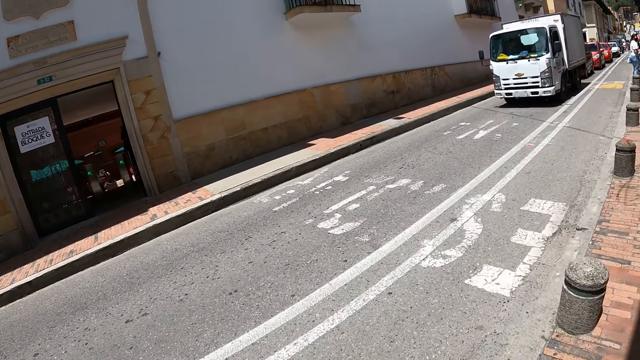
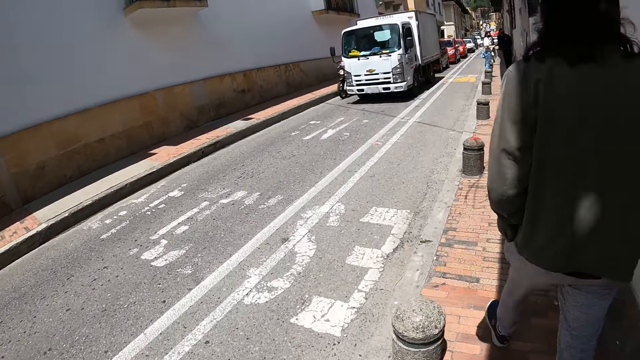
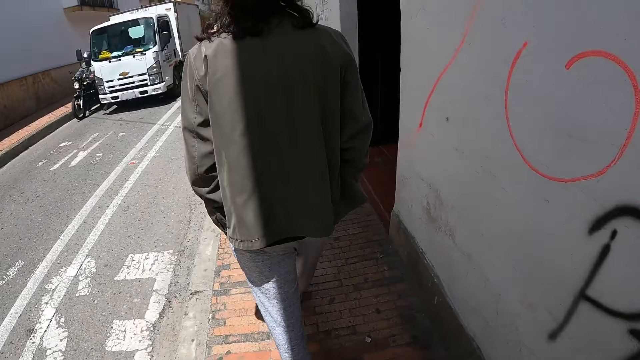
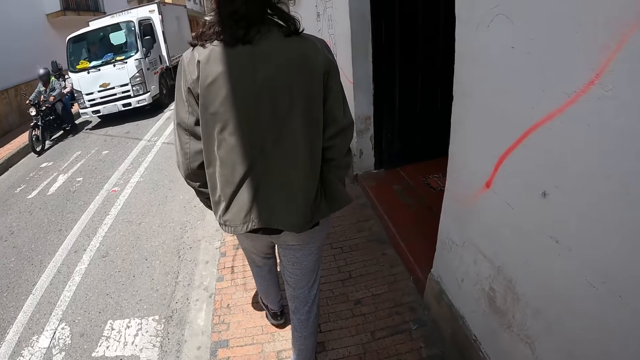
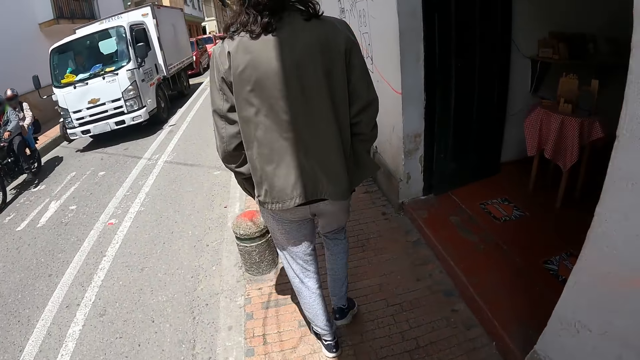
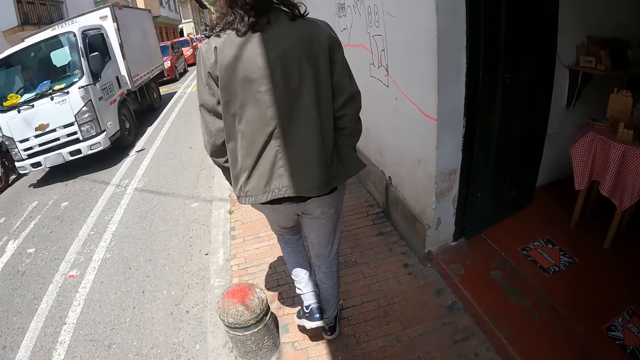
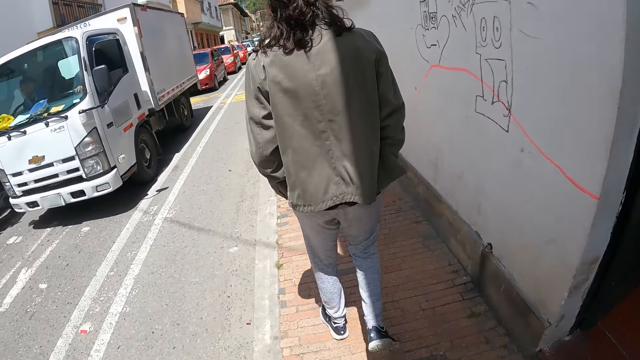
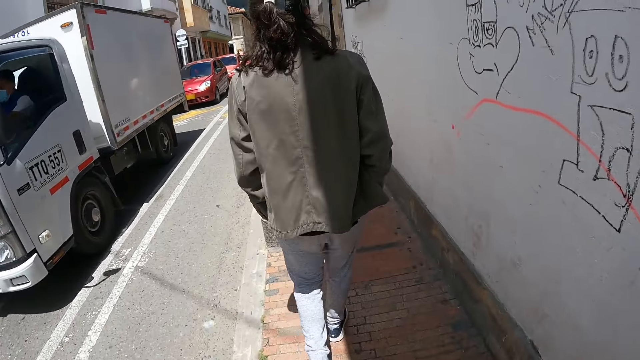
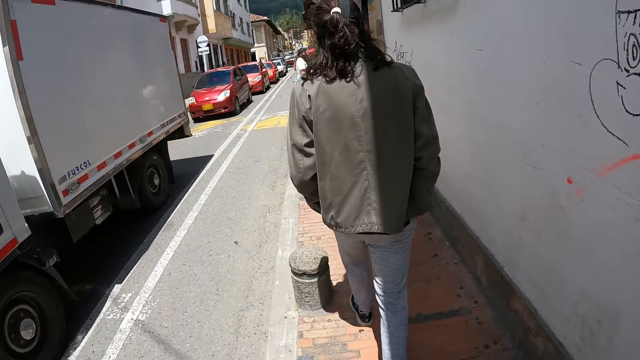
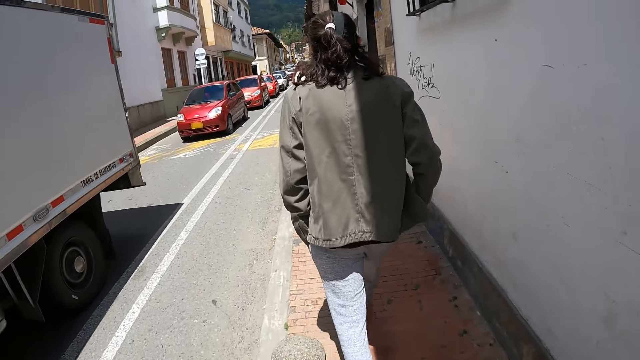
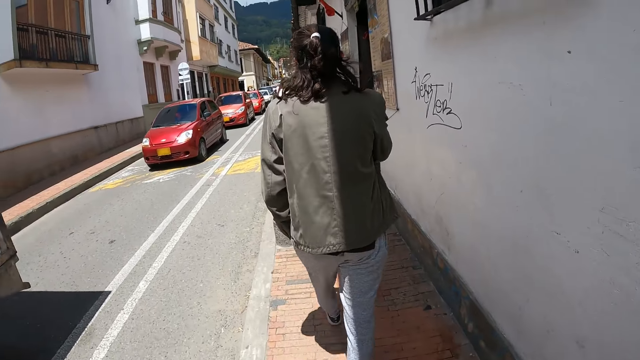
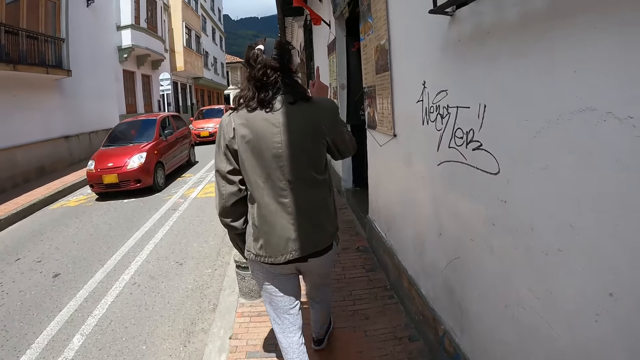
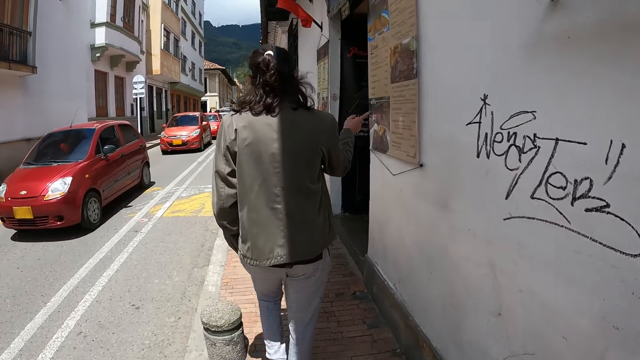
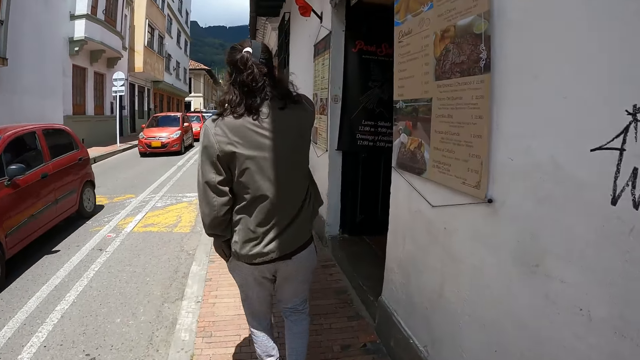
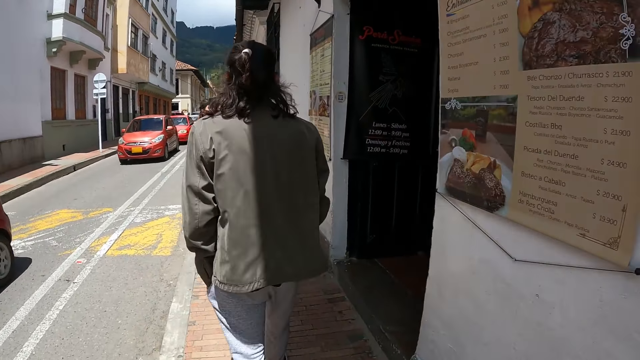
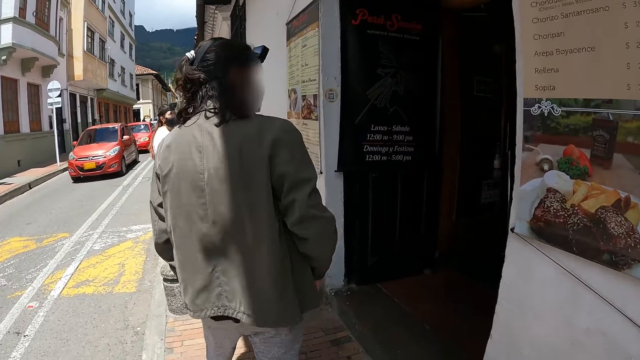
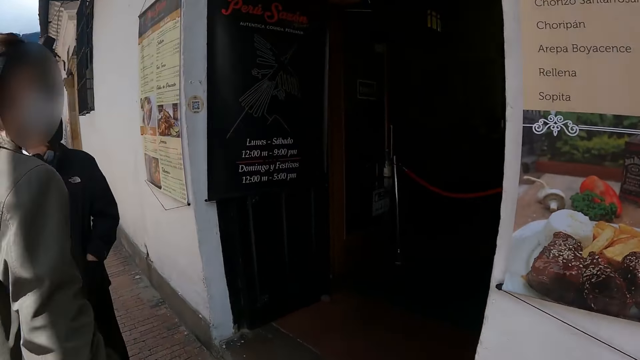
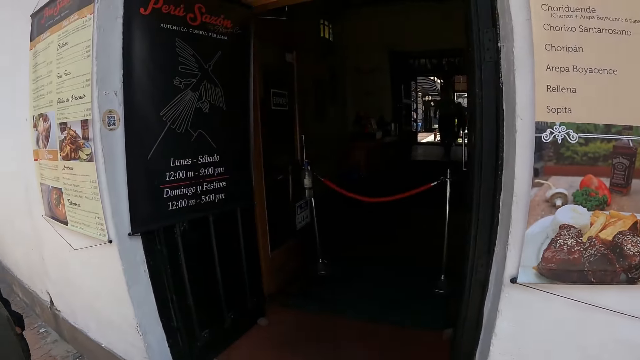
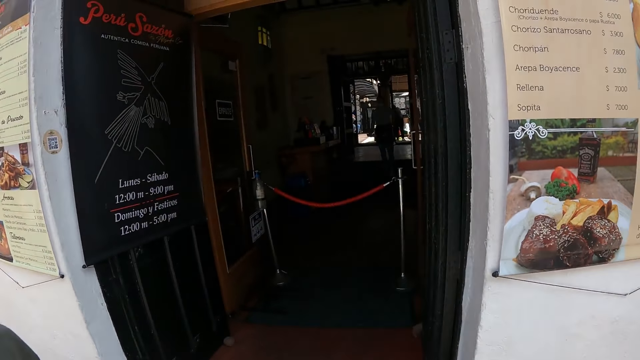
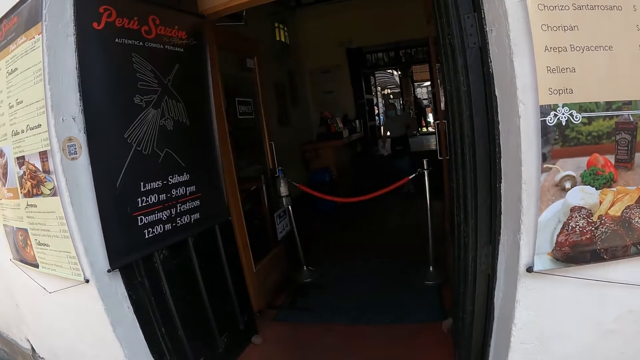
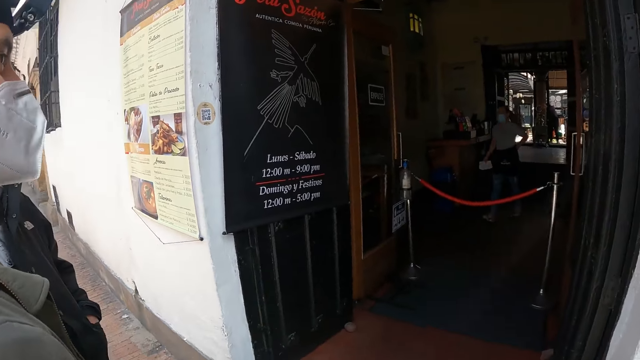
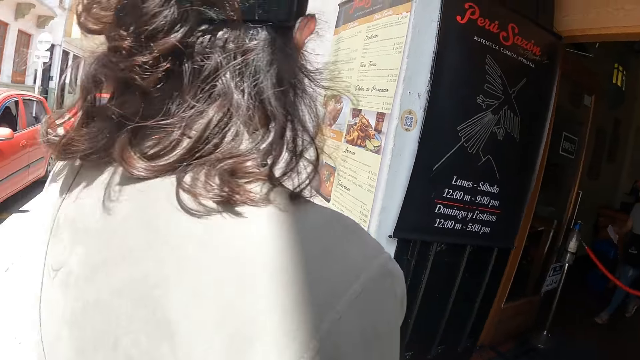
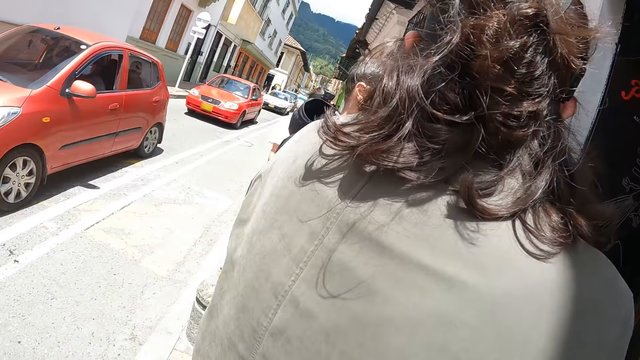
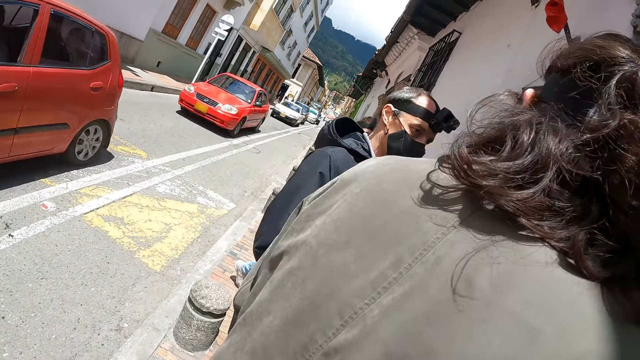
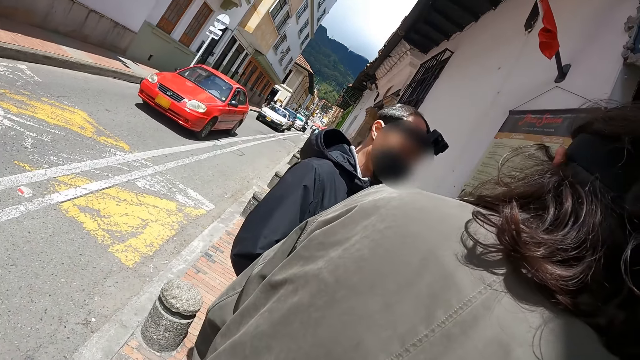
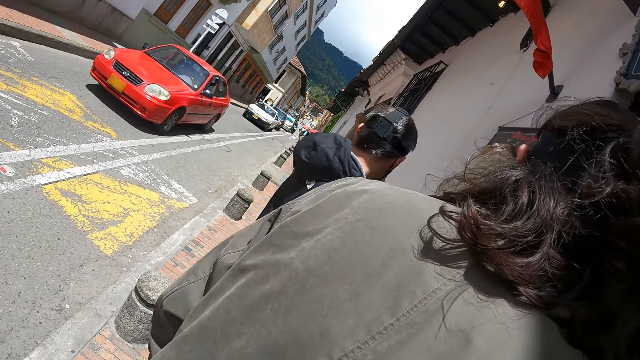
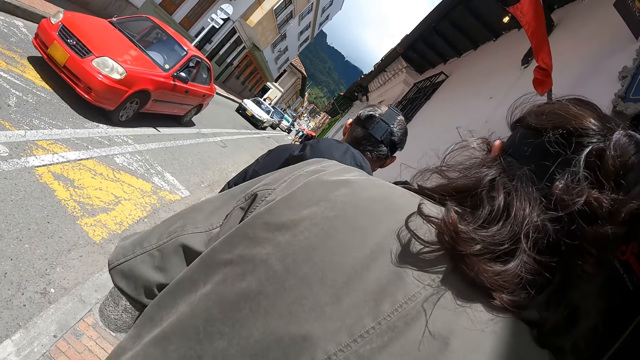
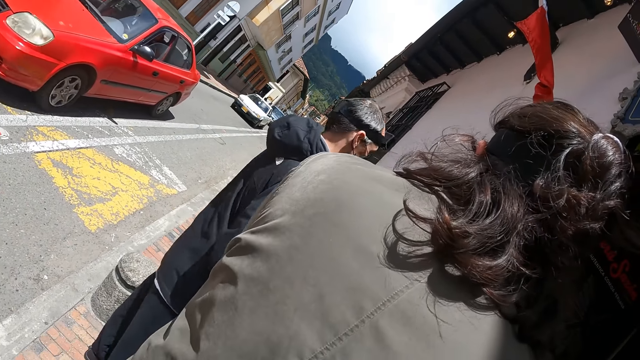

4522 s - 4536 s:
A male does hand movements. The camera wearer stops at a restaurant door. They look around the restaurant.

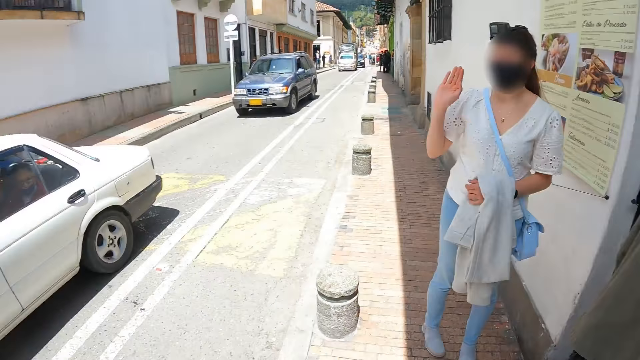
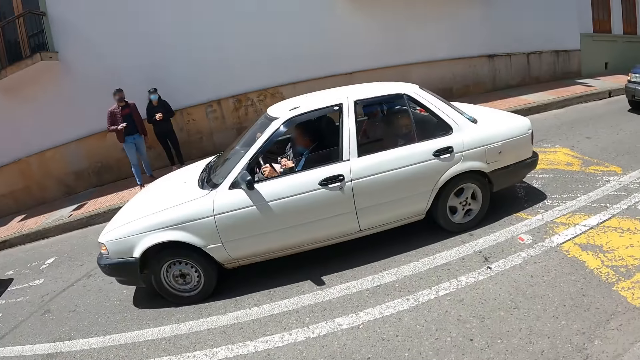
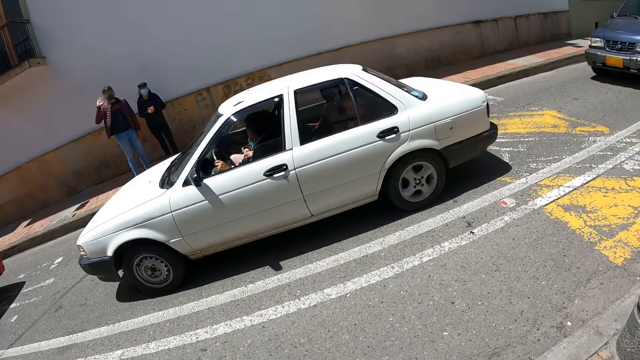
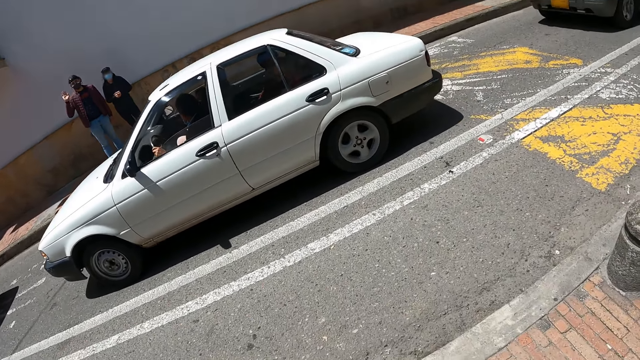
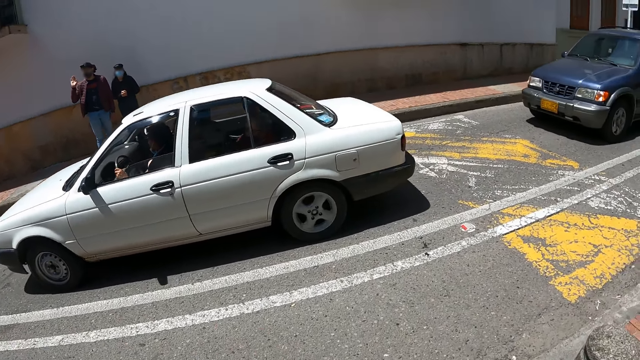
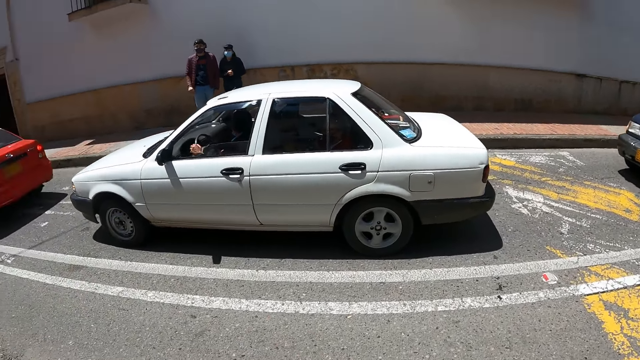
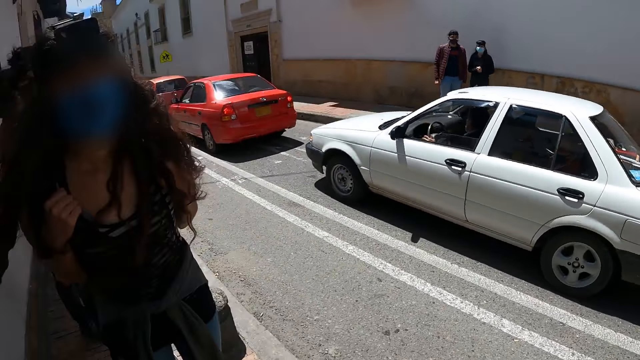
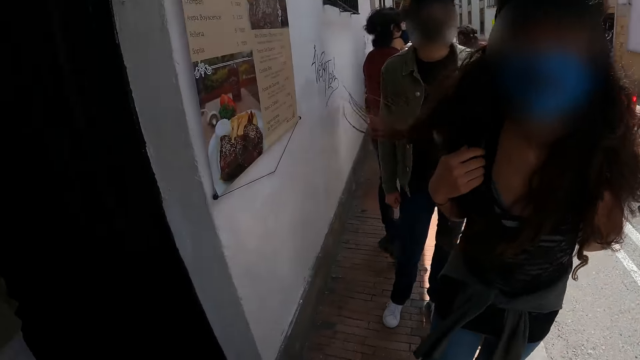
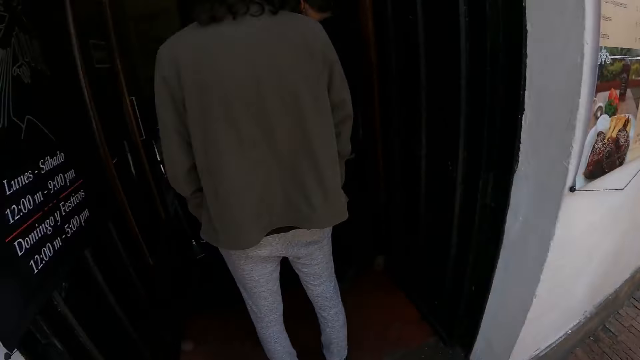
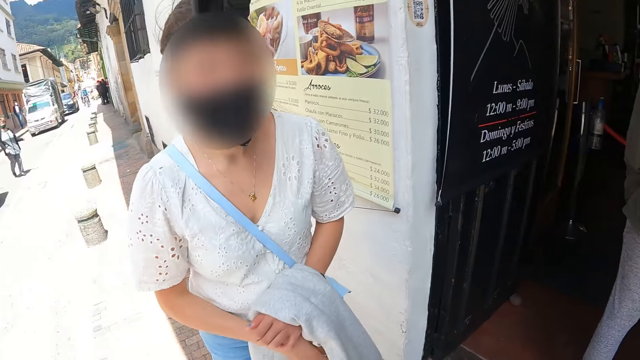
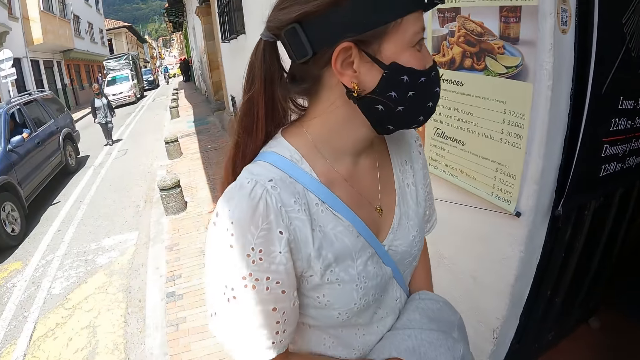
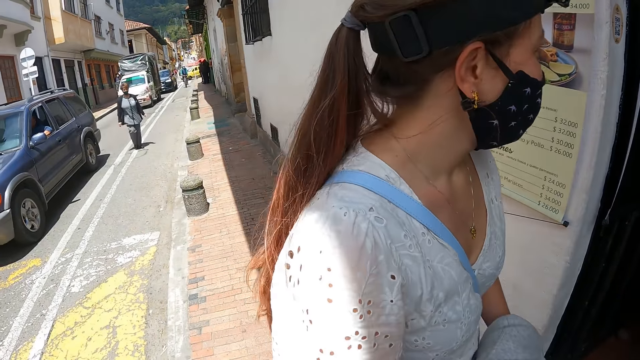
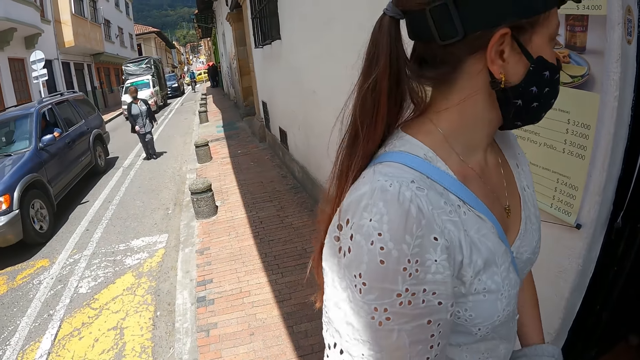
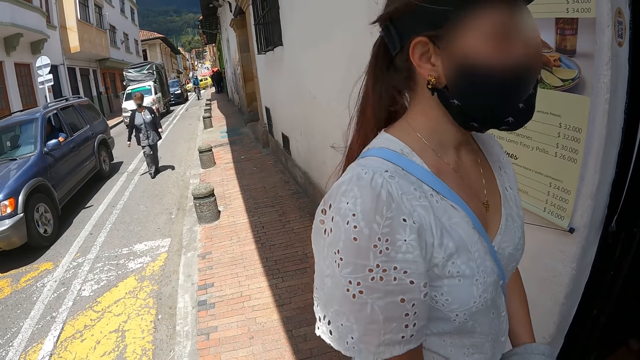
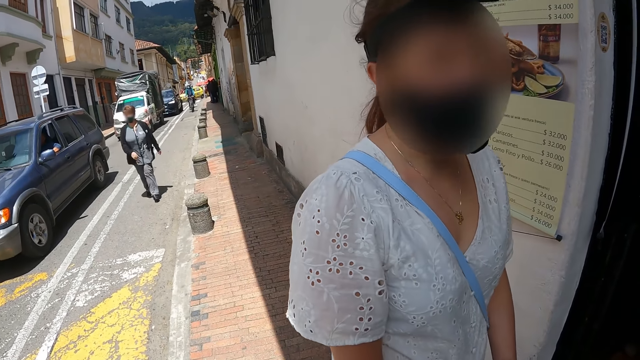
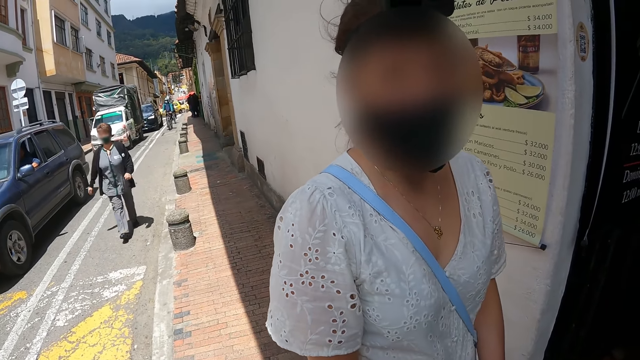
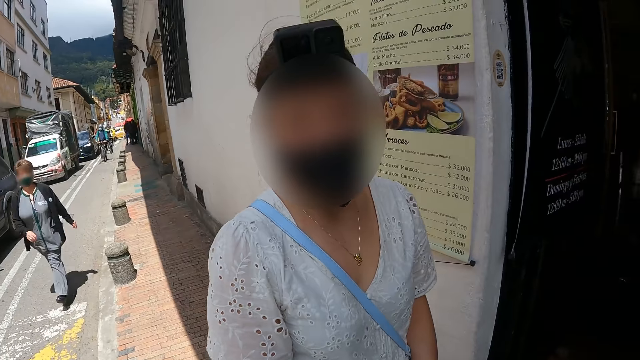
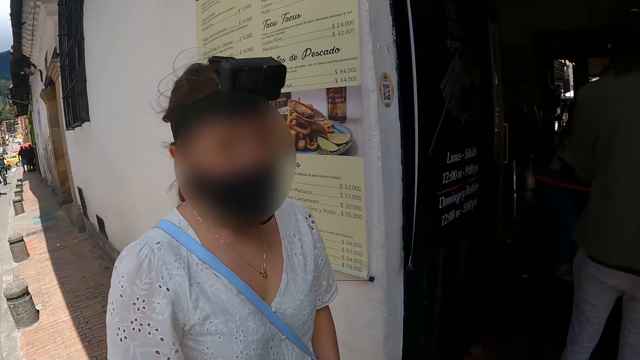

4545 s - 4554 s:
The camera wearer looks around the road. They do hand movements.
